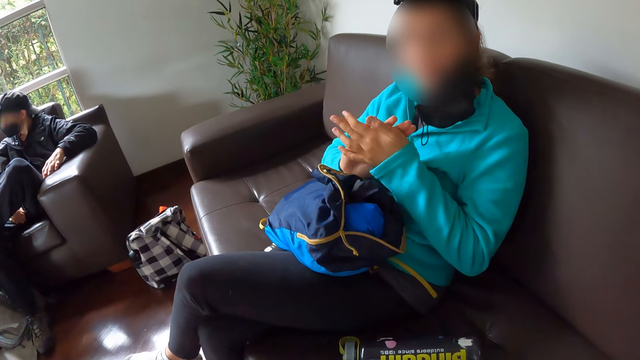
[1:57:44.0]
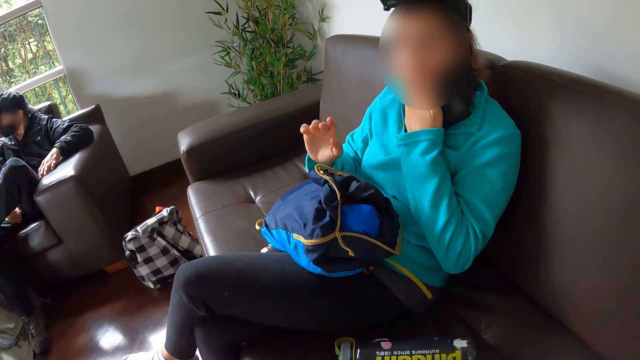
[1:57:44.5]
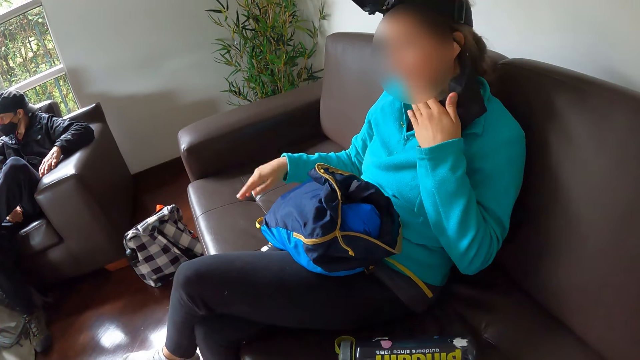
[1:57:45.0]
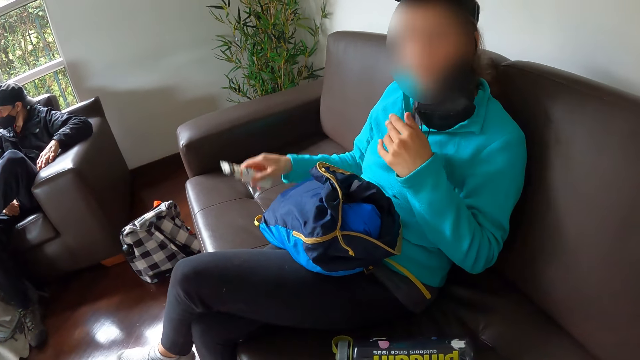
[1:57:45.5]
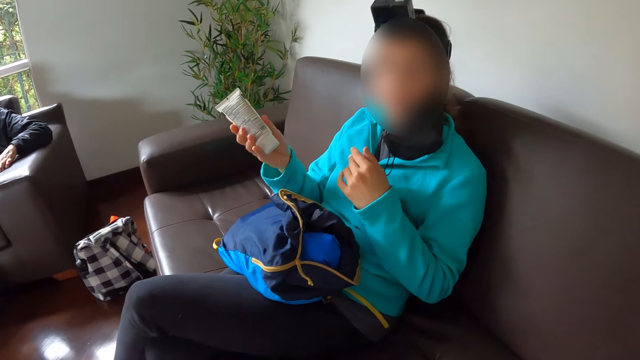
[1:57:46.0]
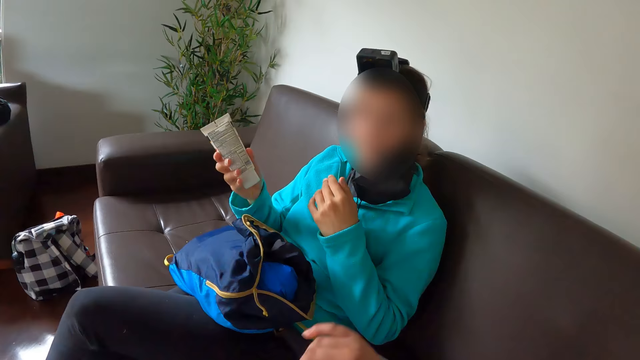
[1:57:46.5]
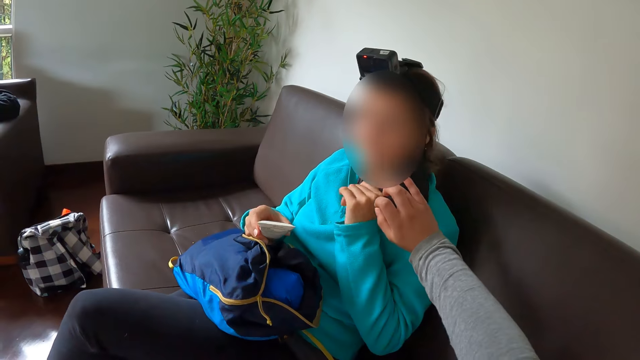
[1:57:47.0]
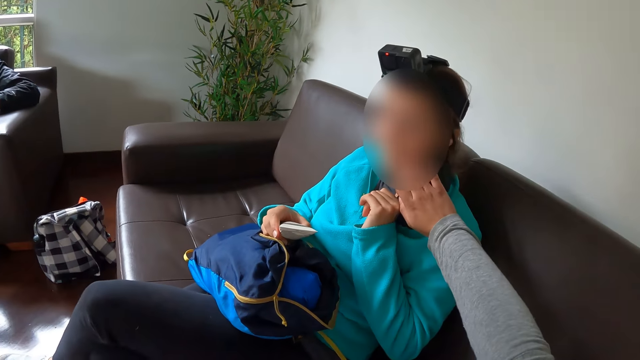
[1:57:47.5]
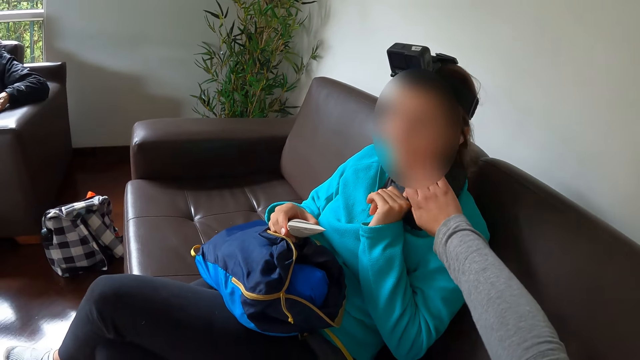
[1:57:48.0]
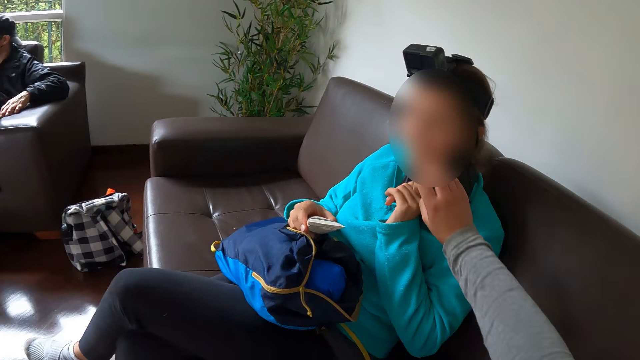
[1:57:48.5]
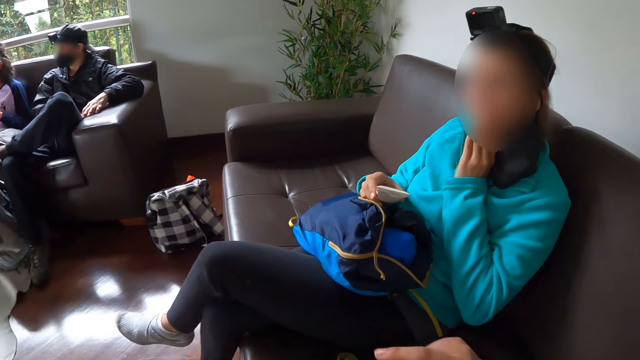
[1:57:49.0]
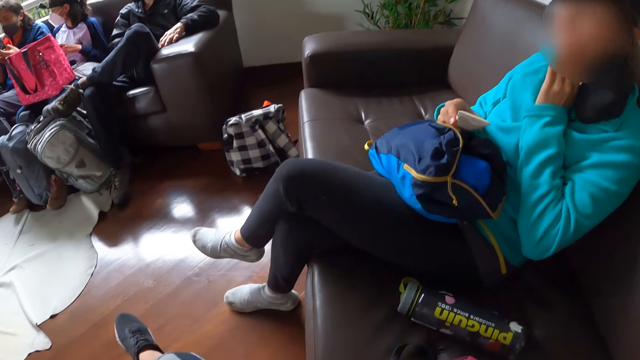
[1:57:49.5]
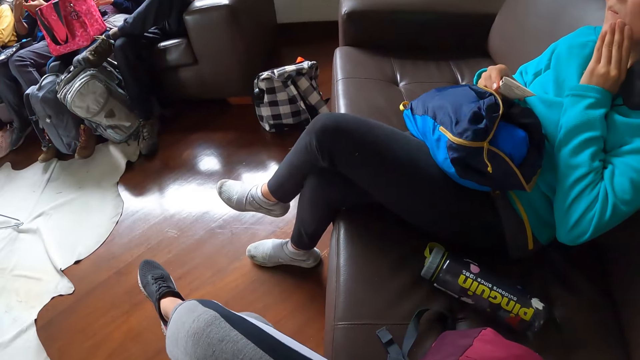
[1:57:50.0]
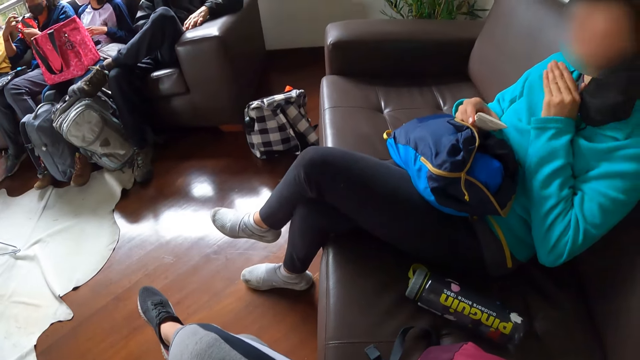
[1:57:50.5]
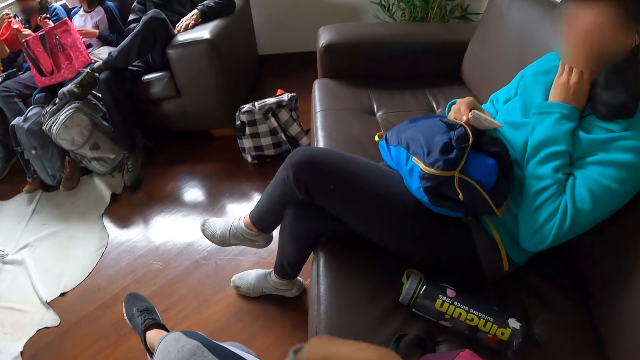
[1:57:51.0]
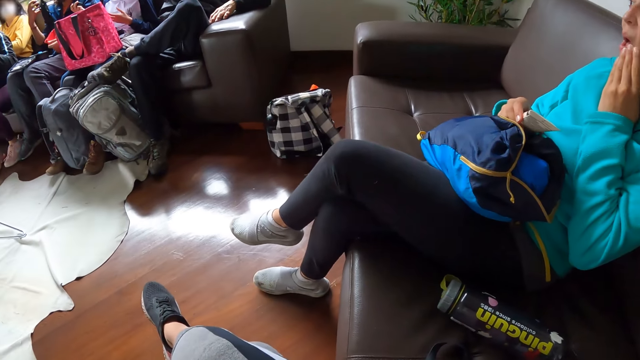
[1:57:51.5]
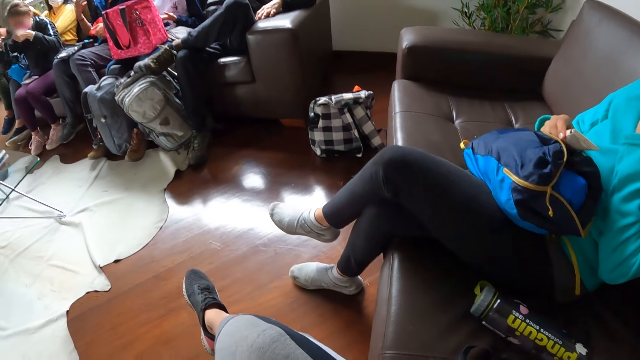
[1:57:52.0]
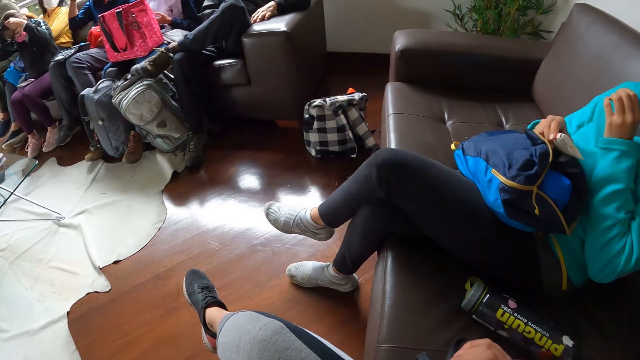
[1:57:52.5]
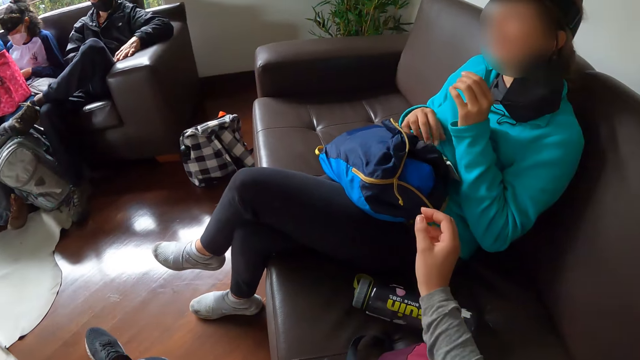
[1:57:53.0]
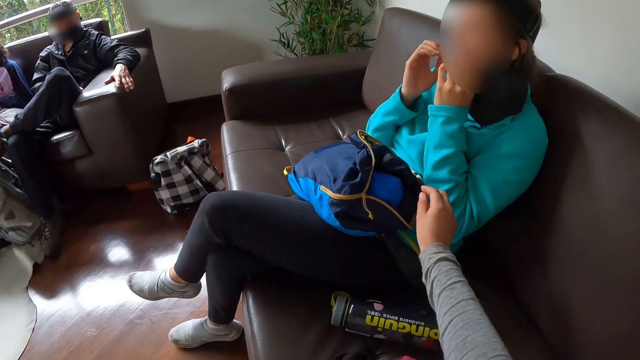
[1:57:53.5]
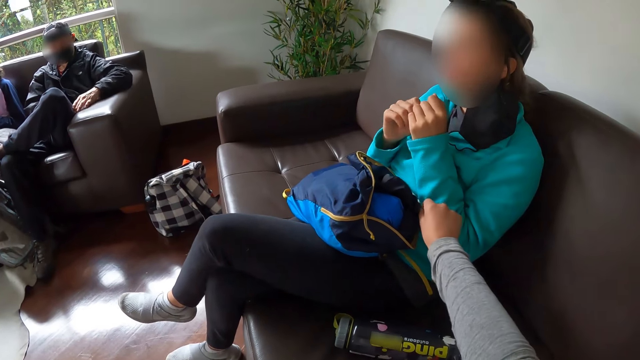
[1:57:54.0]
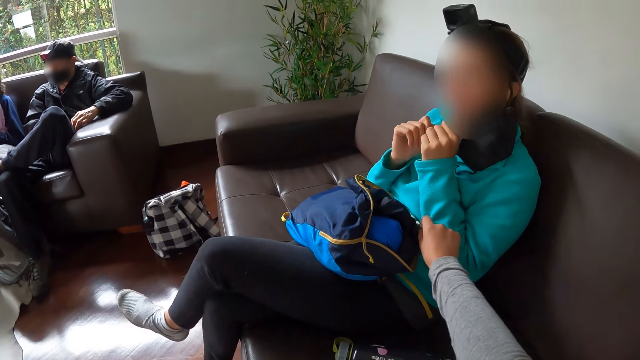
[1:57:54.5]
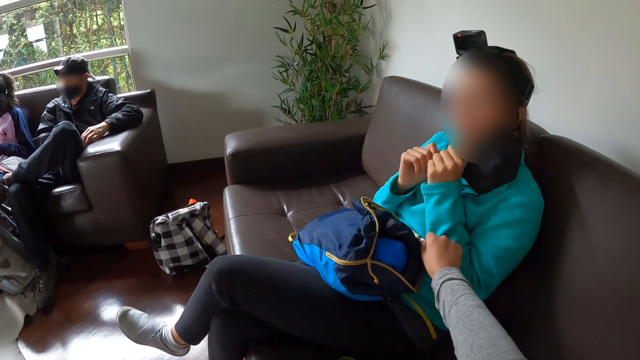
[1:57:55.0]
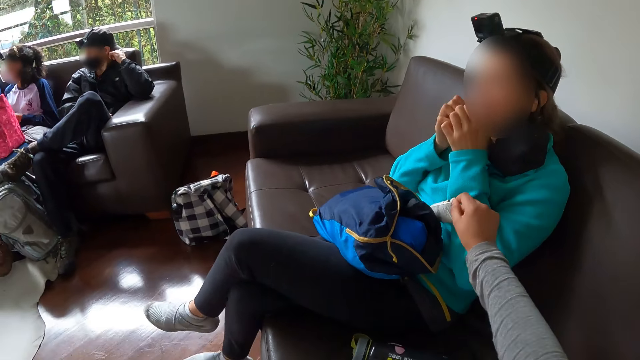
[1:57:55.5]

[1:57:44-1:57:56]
A woman rubs both hands together. The woman cleans her mouth with her left hand. The woman picks up a tube of ointment or lotion bottle from a sofa with her right hand. The woman shows the camera wearer the lotion bottle. The woman places the tube of ointment on a bag on her lap with her right hand. The camera wearer touches the woman's jaw with her right hand. The woman scratches her jaw with her left hand, scrubs the face, drops the lotion bottle and touches her cheek with both hands. The camera wearer picks up the tube of ointment from the bag on the woman's lap with her right hand.

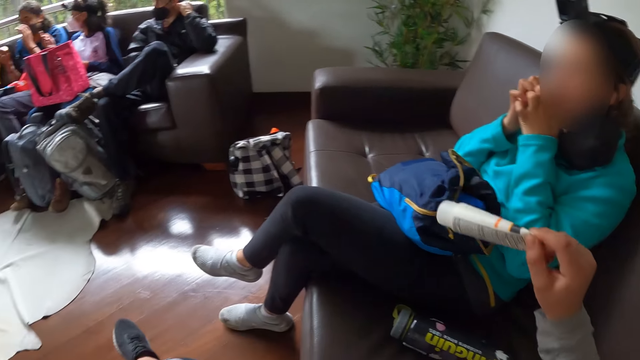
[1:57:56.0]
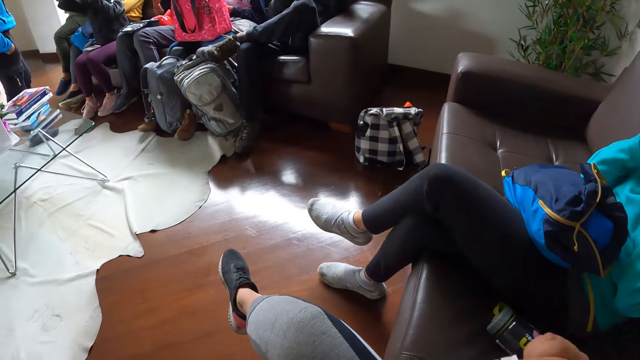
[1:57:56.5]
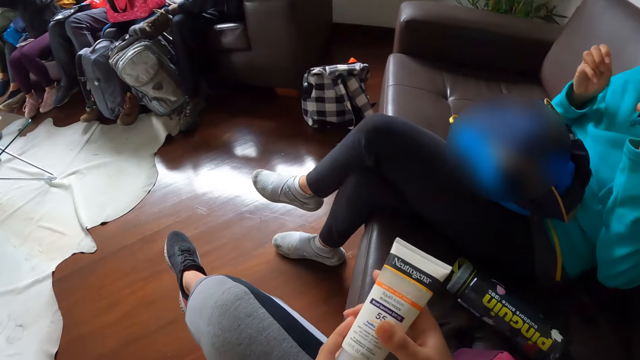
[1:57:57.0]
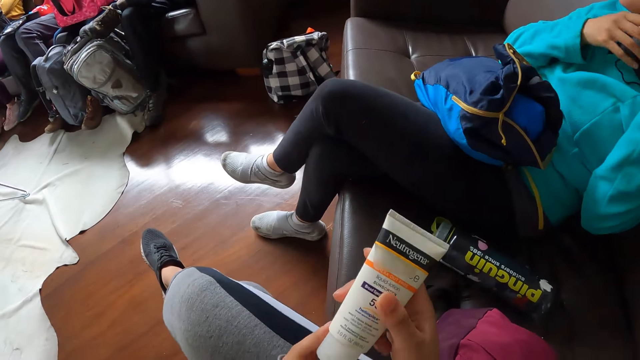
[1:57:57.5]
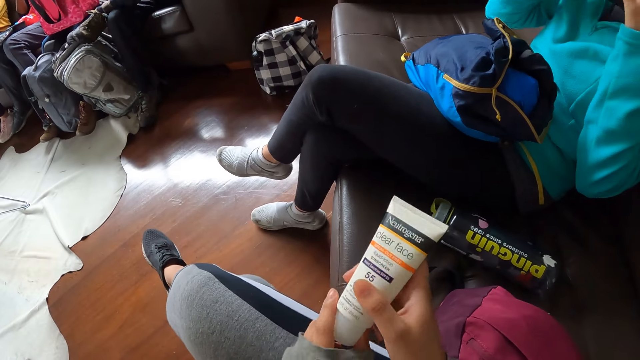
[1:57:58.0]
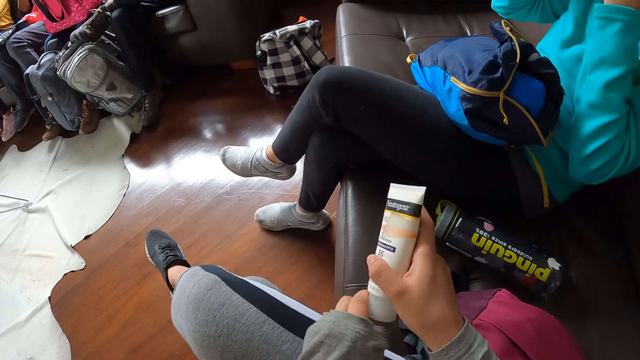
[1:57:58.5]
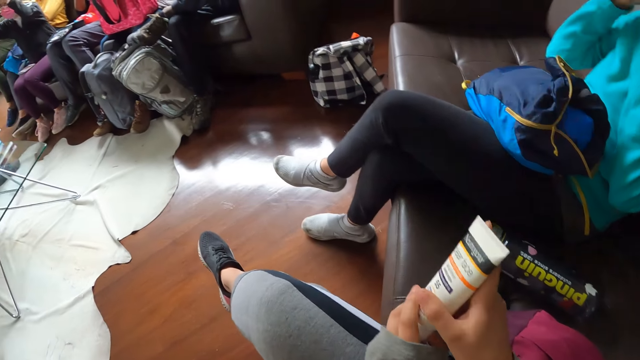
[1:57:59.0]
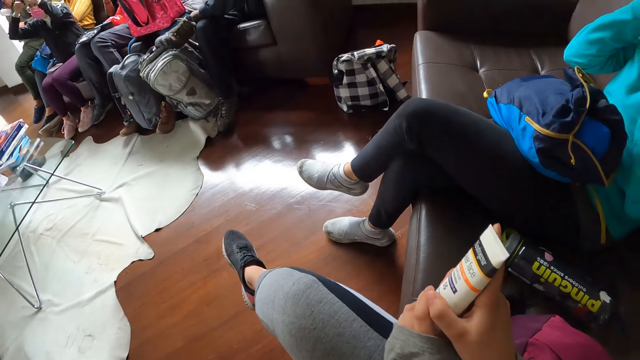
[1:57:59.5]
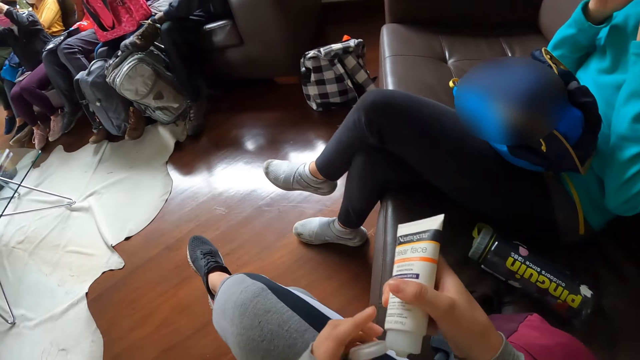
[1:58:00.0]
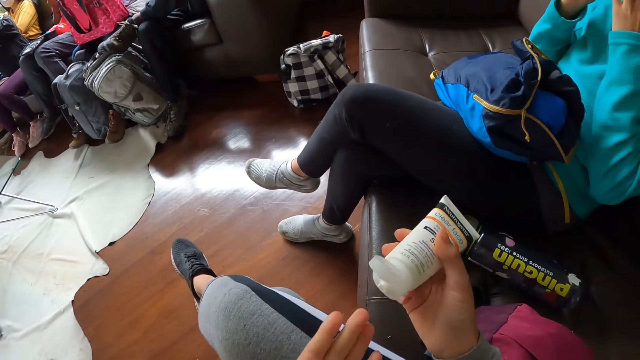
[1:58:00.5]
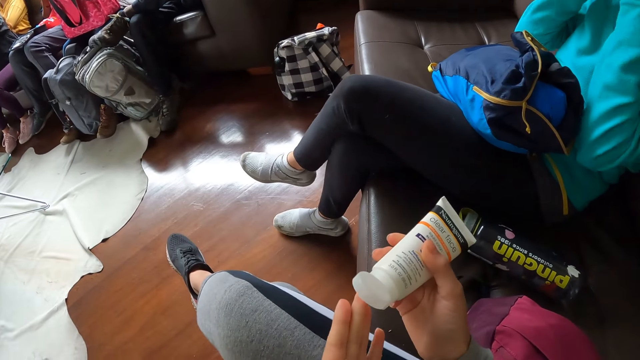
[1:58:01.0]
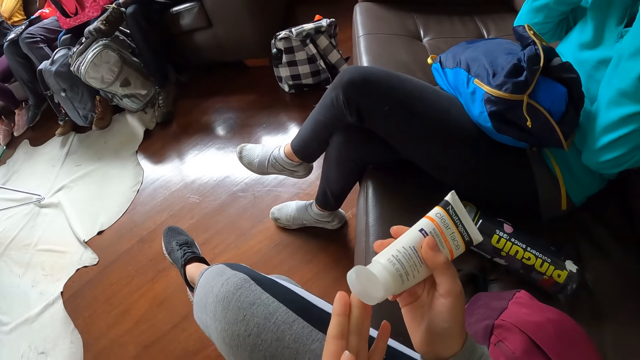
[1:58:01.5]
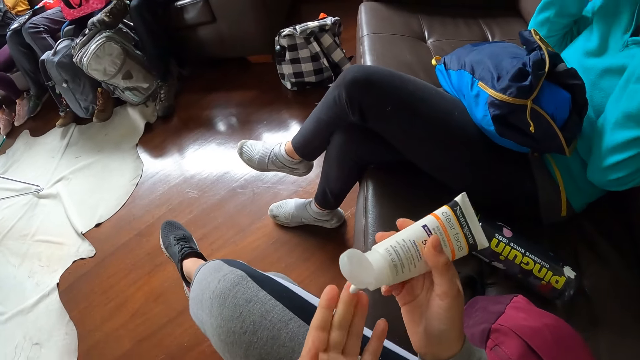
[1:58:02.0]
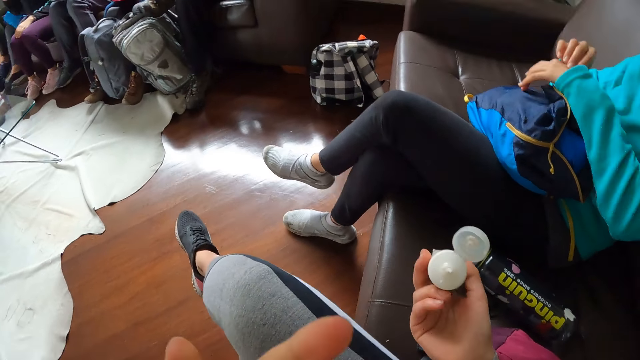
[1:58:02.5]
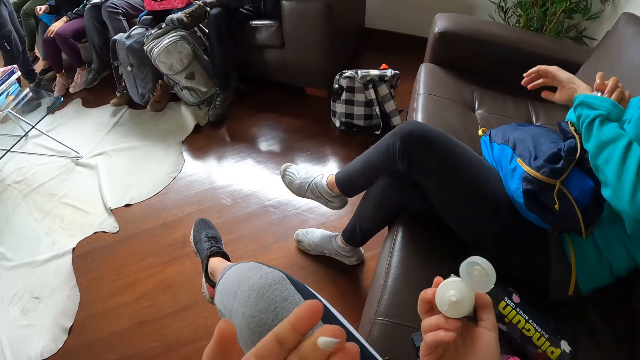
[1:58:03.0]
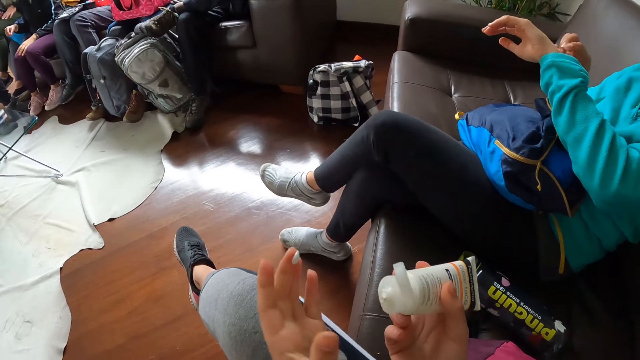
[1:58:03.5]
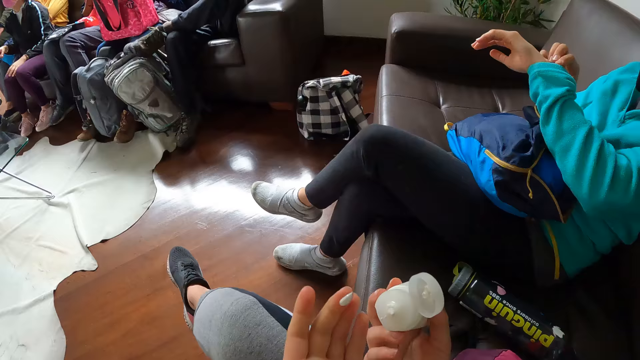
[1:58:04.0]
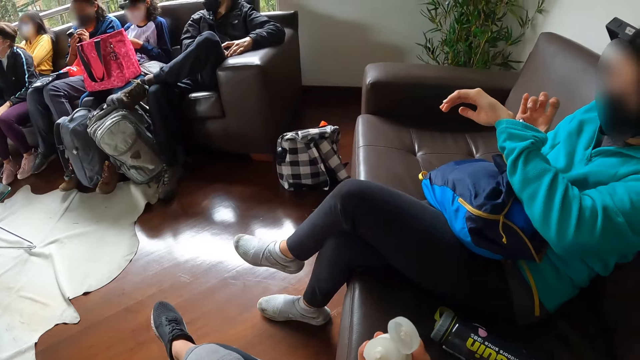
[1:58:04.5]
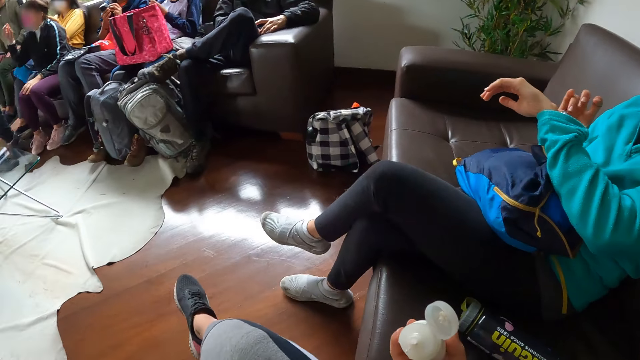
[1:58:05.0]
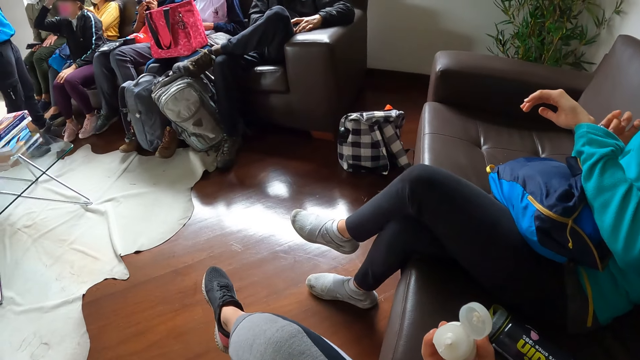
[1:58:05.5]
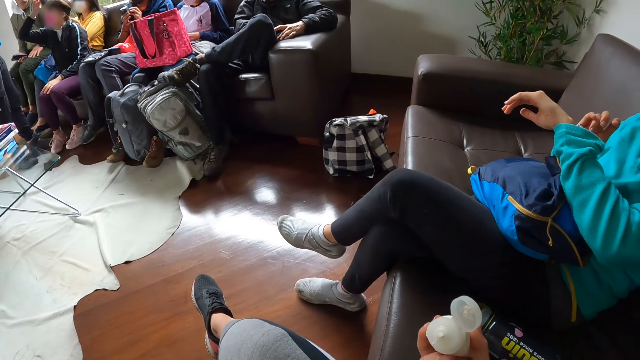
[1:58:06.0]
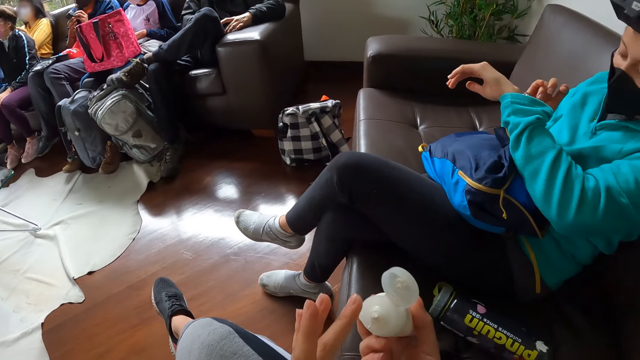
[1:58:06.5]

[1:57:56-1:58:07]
A woman scrubs the face. The camera wearer holds the tube of ointment or lotion bottle with both hands. She uncovers the tube of ointment lid with her left hand. She presses some ointment or lotion on her left hand from the tube of ointment in her right hand. The woman pulls her cardigan sleeve with her right hand. The camera wearer smells the lotion. The woman folds the pullover and operates a wrist watch. The camera wearer applies the lotion on the face.
